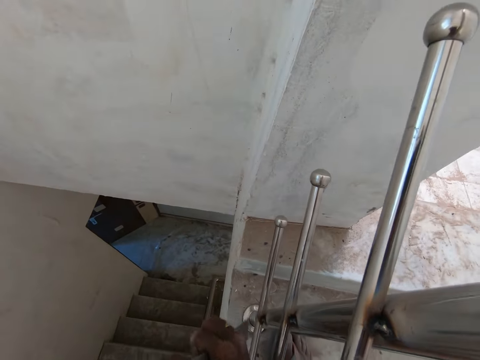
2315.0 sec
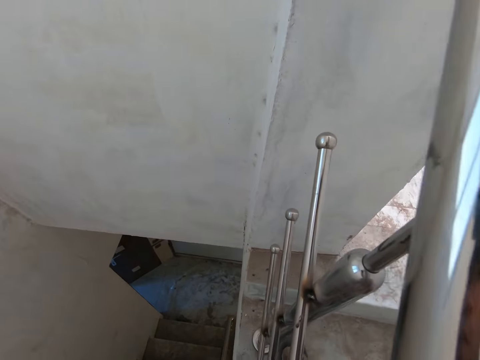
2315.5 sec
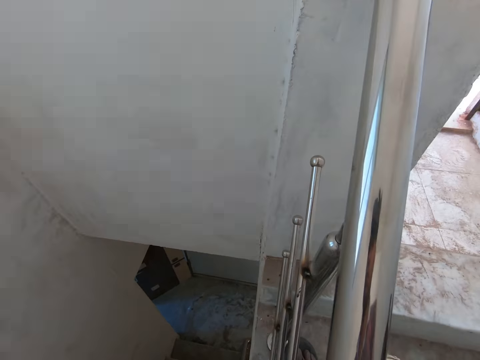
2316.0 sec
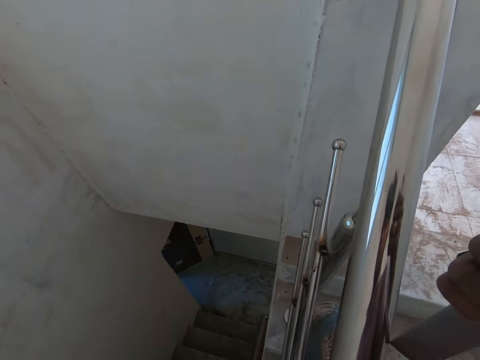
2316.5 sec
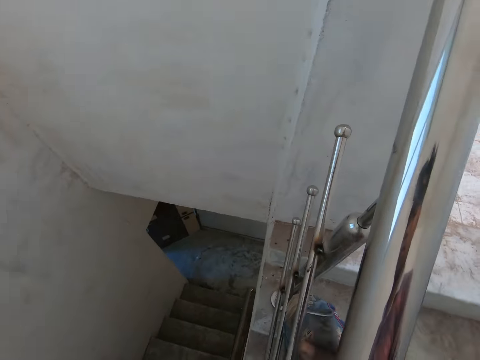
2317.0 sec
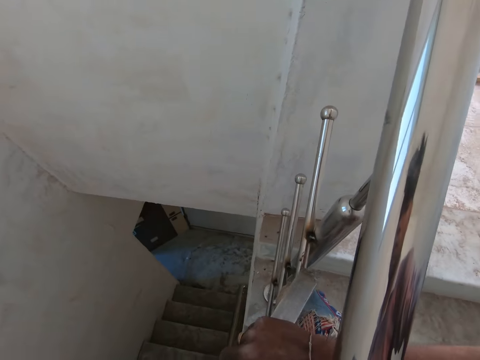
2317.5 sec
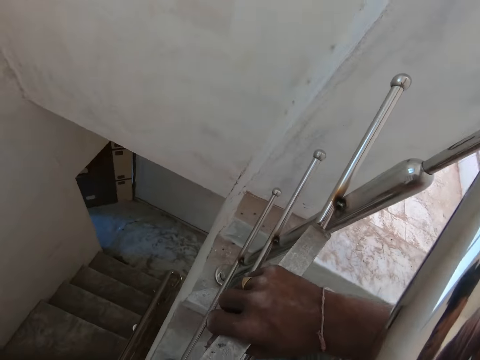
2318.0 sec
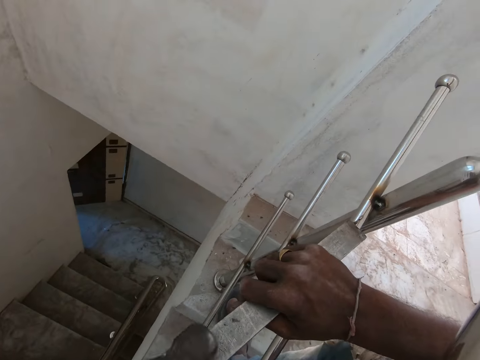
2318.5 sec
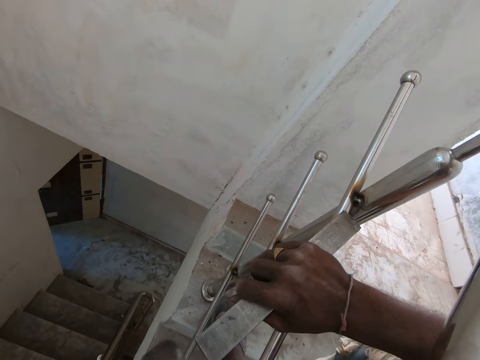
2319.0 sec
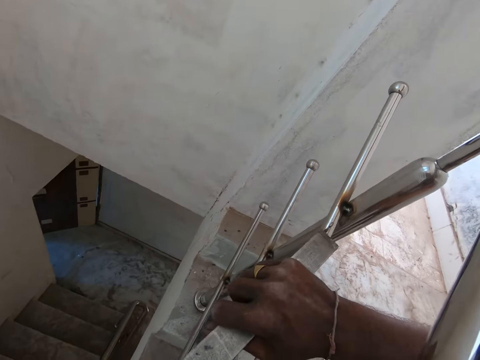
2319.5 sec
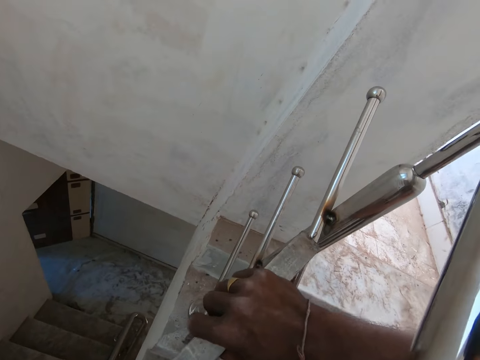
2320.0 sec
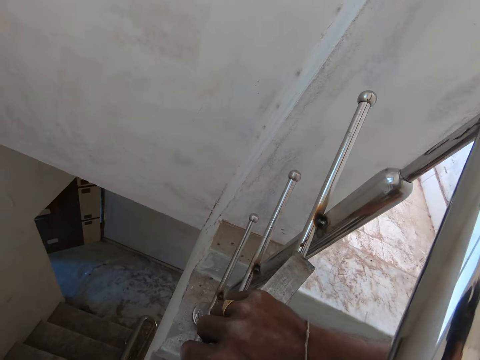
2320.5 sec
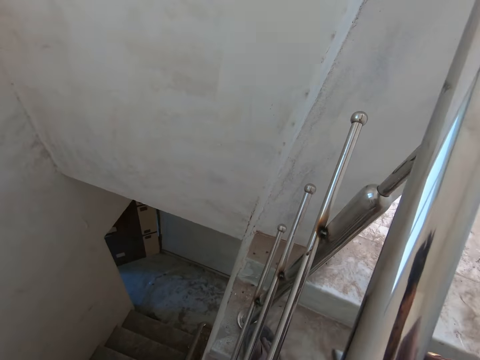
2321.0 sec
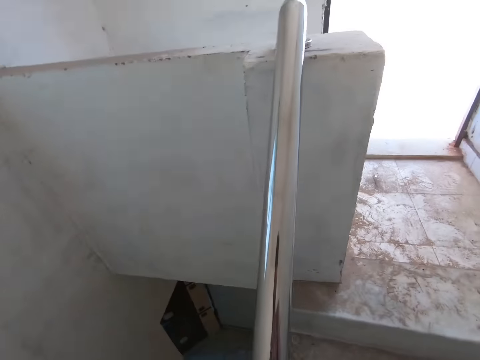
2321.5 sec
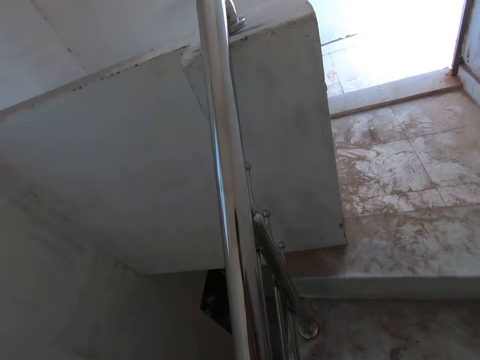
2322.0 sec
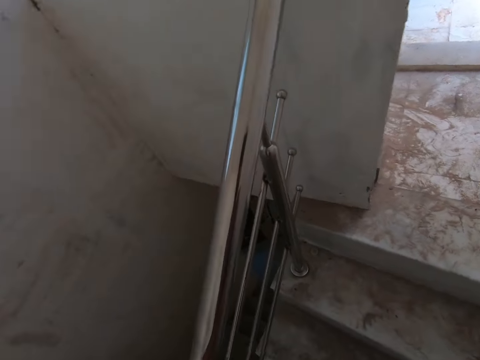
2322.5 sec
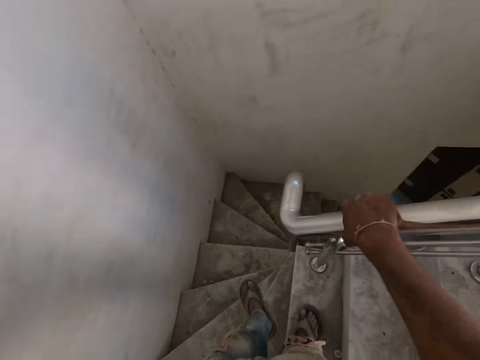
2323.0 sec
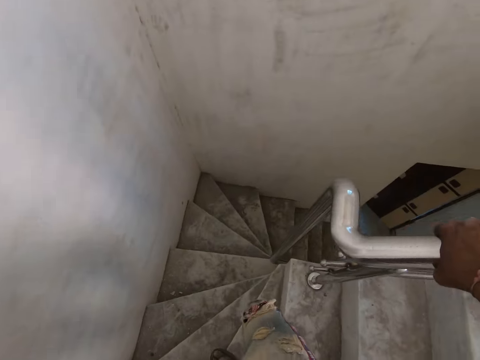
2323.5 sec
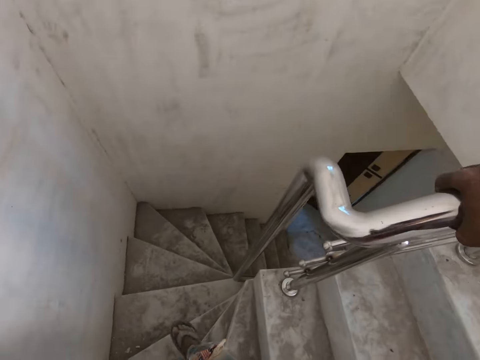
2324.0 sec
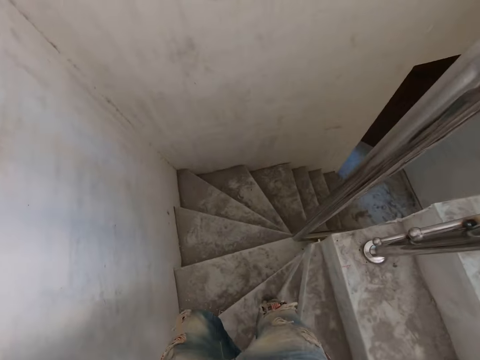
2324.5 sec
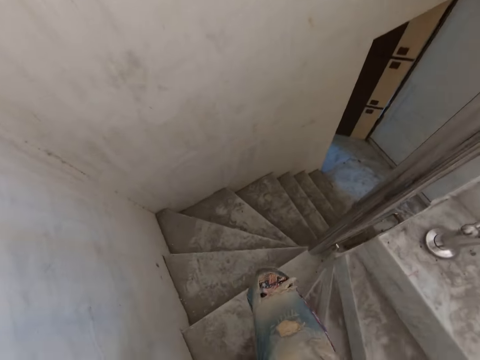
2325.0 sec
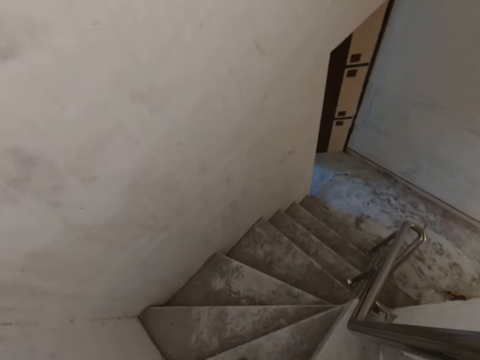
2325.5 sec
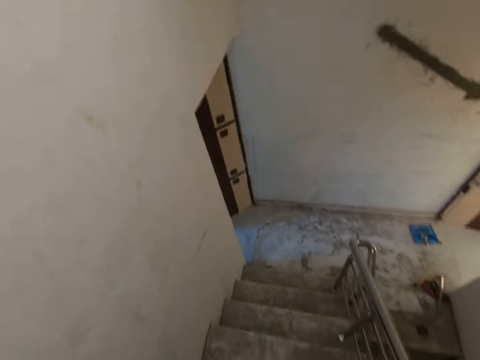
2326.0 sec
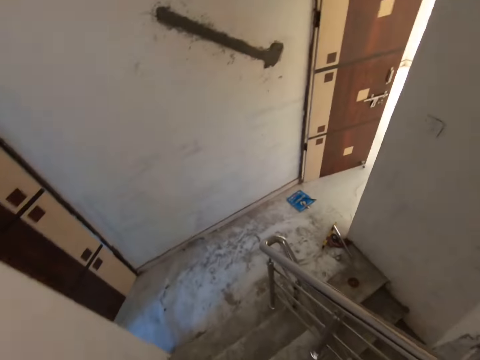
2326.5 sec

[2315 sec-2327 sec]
The camera wearer smoothens a railing joint with a carbide chisel and a hammer. He adjusts the carbide chisel. He smoothens the railing joint with the carbide chisel and the hammer. He views the stairs railing. He holds the staircase rail with his right hand. He walks downstairs.

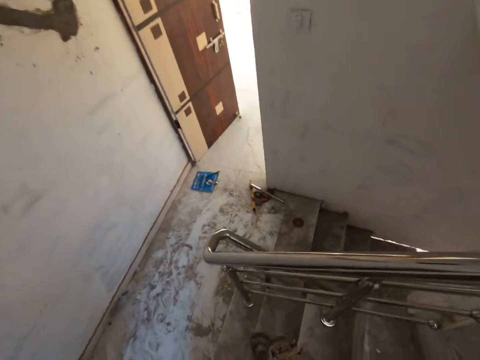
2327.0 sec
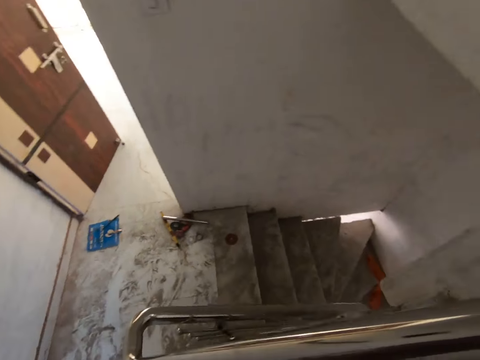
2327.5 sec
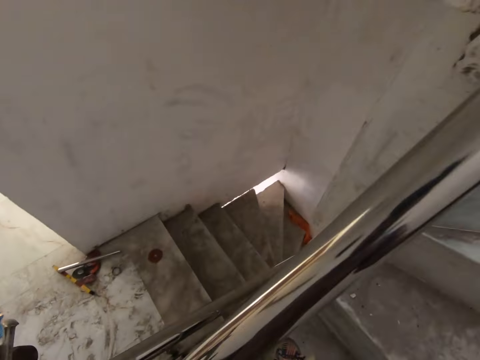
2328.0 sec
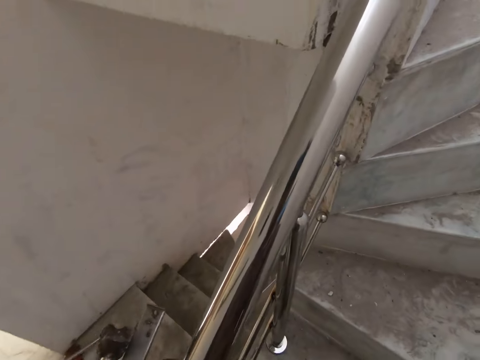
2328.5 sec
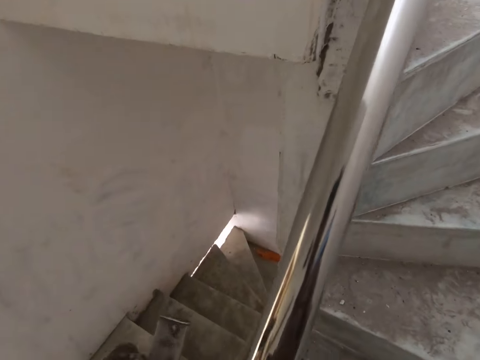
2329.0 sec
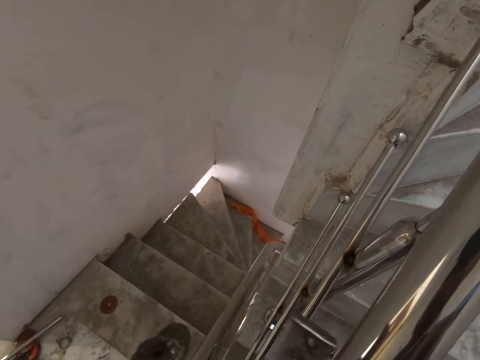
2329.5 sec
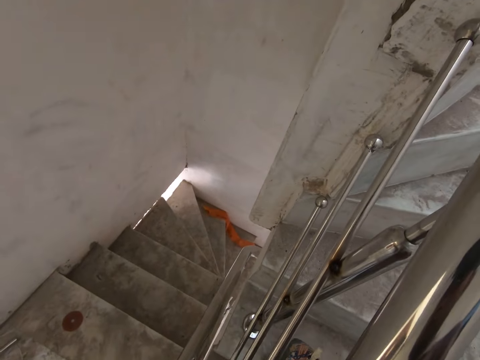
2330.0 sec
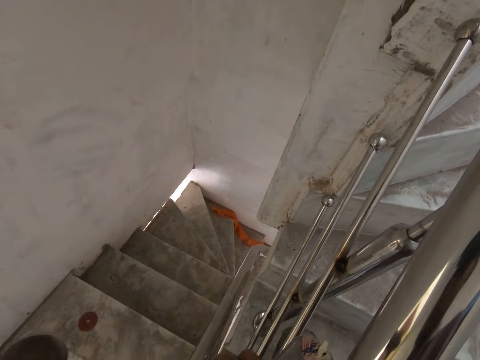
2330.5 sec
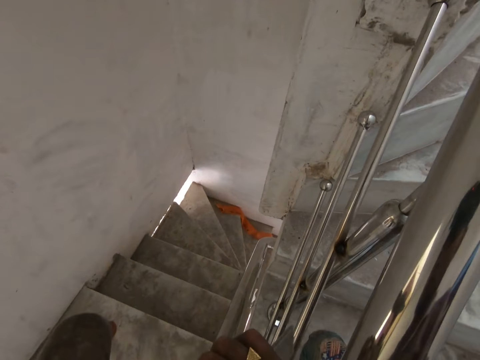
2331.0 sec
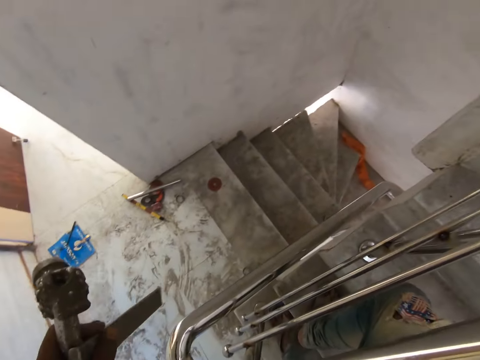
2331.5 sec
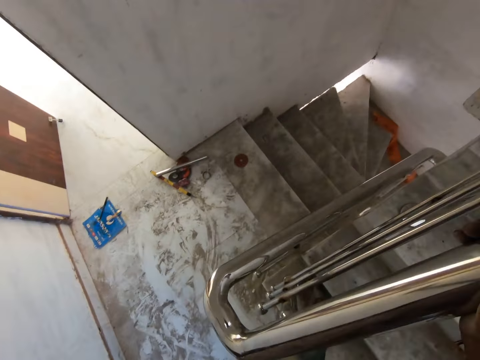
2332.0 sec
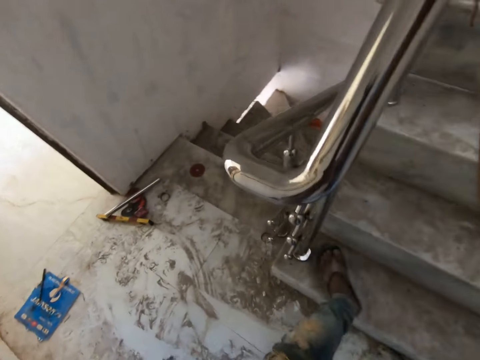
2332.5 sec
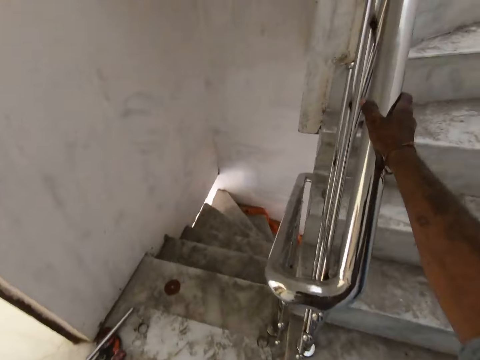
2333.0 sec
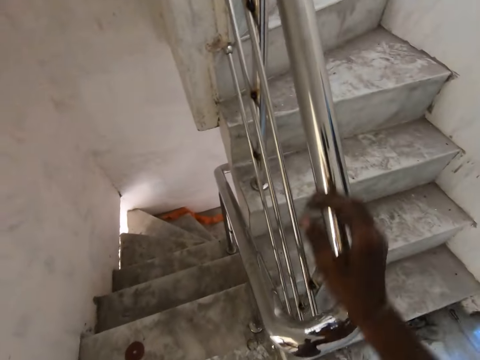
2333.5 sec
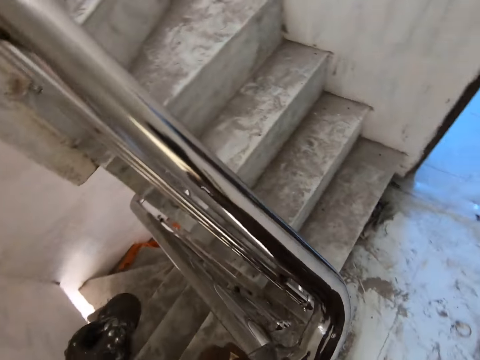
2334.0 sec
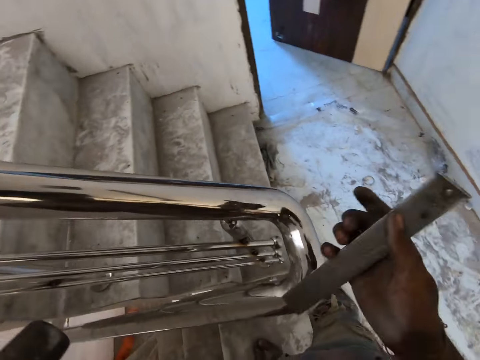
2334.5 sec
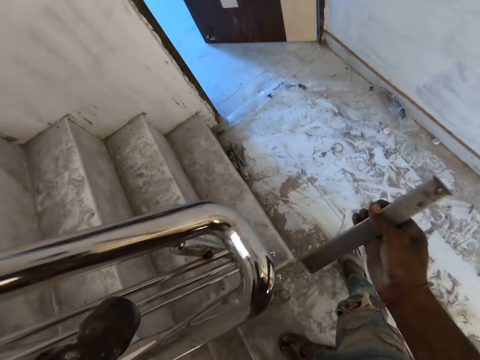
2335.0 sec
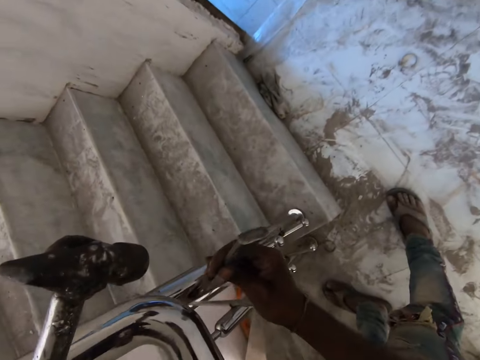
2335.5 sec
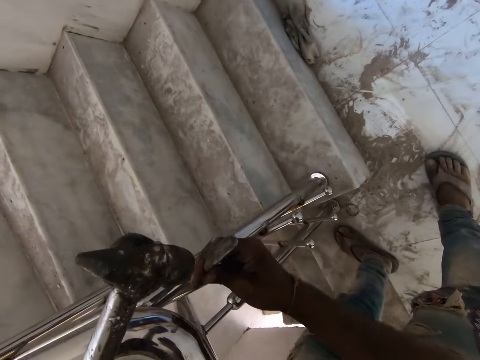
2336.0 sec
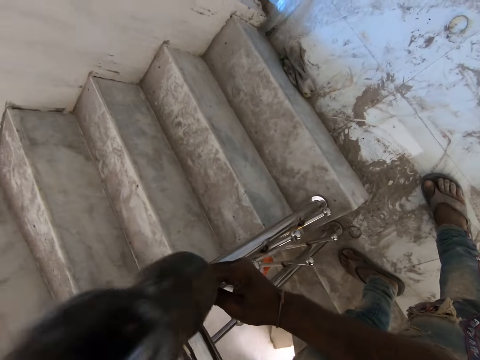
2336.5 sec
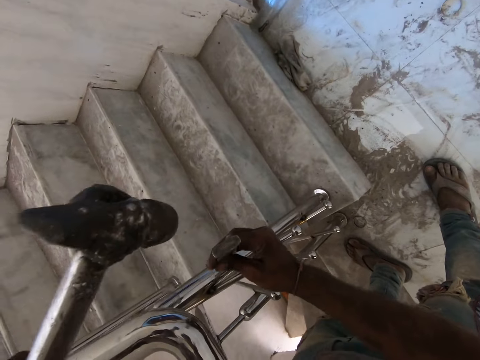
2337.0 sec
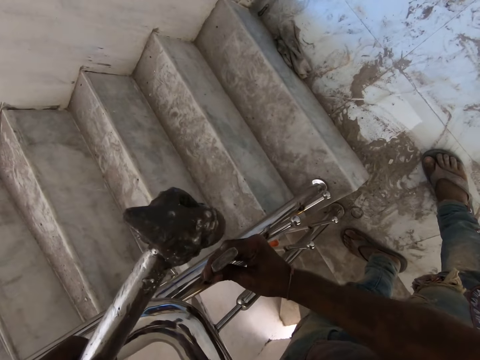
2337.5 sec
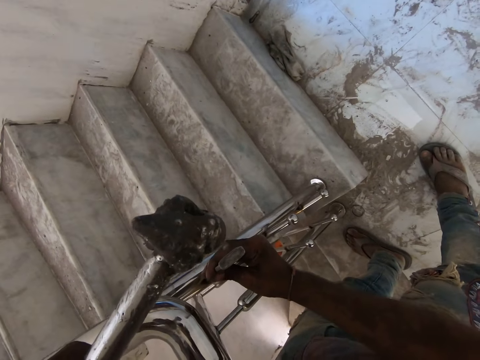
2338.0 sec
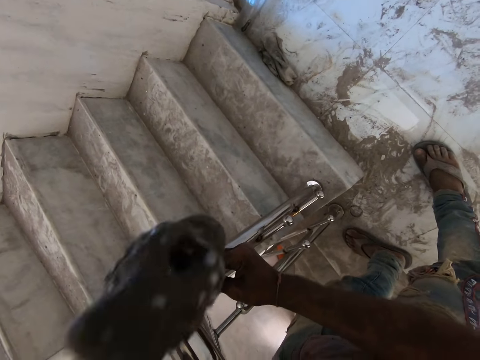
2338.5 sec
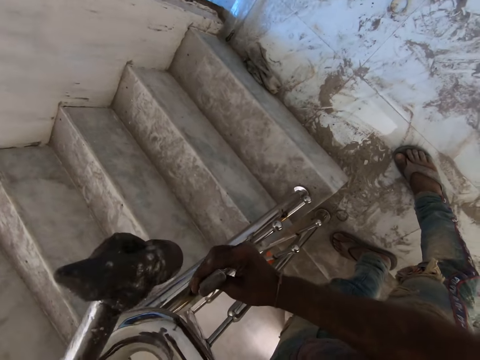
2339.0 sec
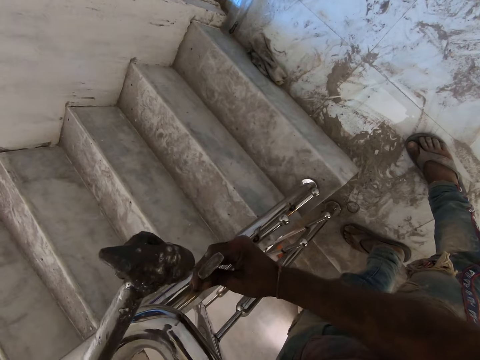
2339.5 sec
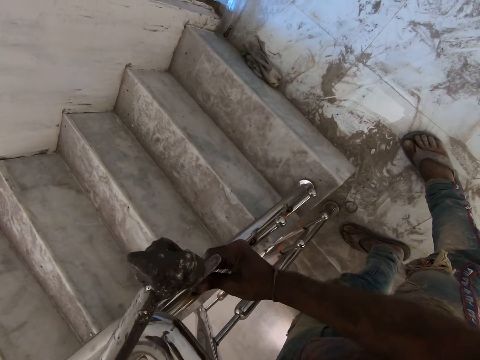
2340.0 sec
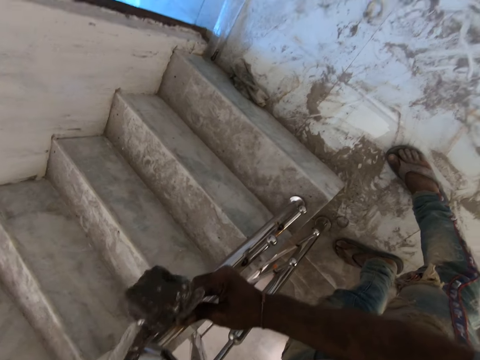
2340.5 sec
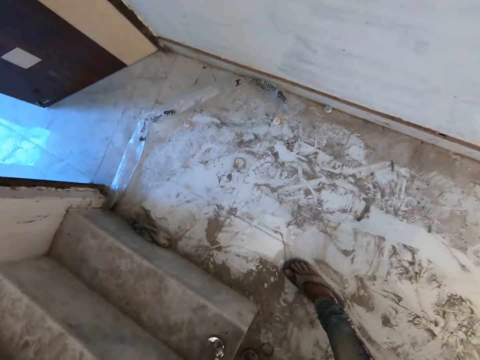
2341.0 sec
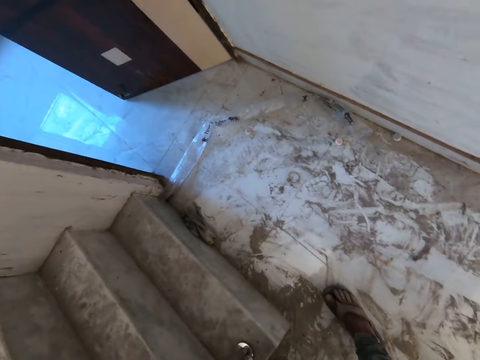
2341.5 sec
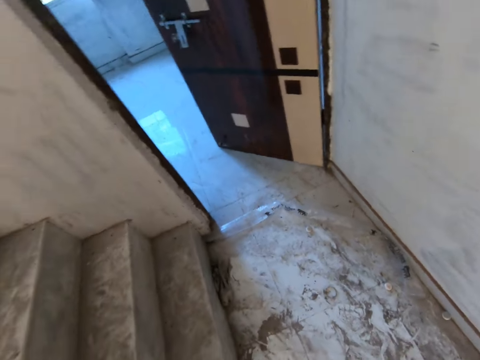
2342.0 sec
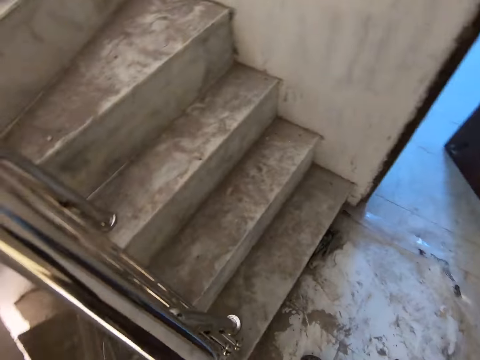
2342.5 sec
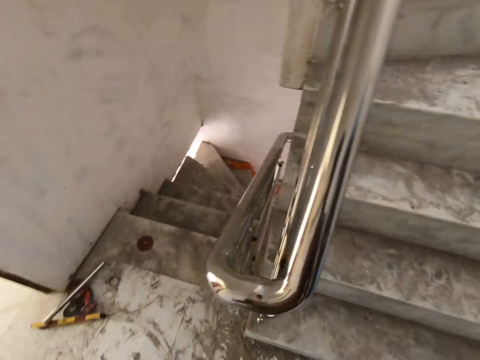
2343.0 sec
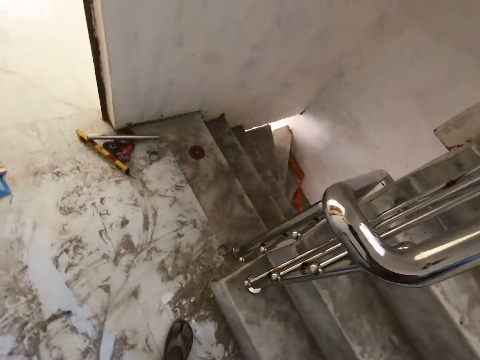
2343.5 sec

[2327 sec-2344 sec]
The camera wearer adjusts the carbide chisel. He walks downstairs. He adjusts the carbide chisel. He hits the staircase rail with the hammer in his left hand. He smoothens a railing joint with the carbide chisel and the hammer. He turns around.
